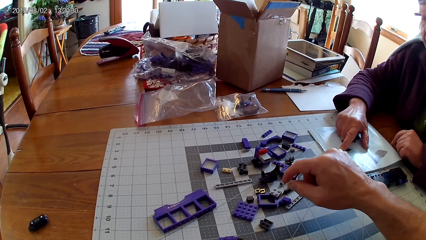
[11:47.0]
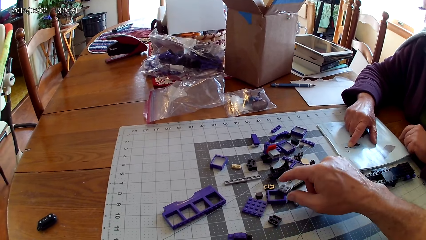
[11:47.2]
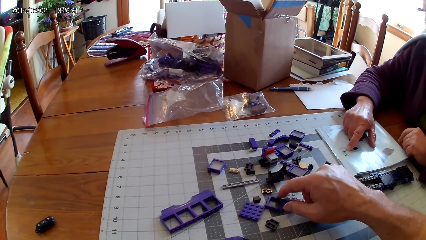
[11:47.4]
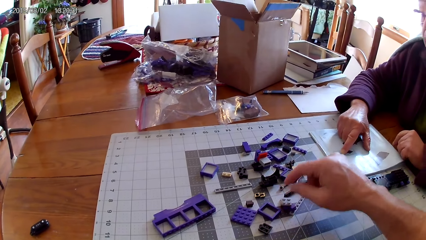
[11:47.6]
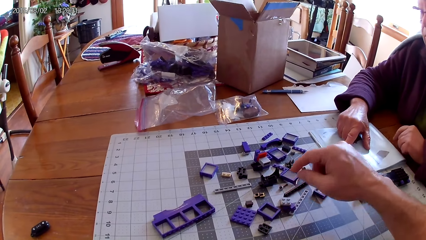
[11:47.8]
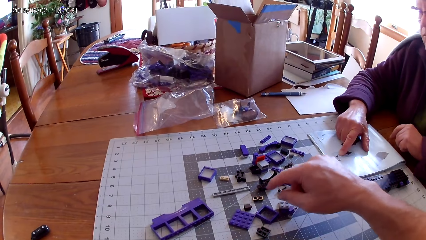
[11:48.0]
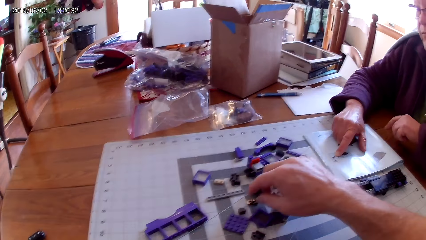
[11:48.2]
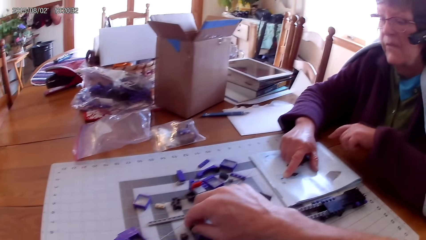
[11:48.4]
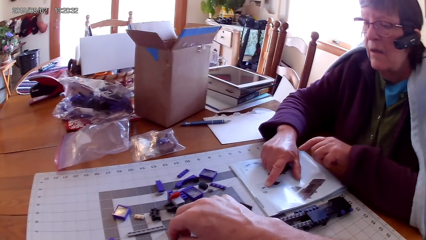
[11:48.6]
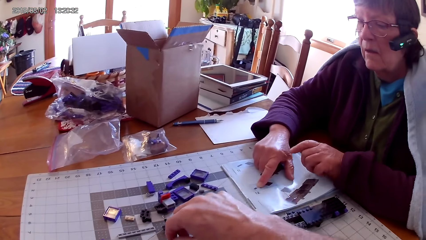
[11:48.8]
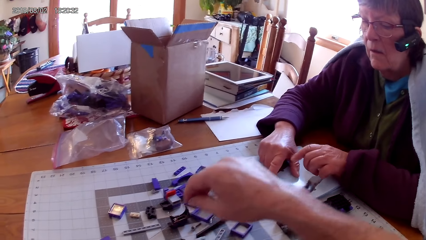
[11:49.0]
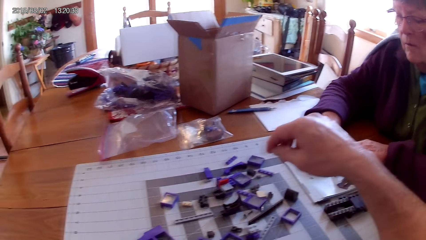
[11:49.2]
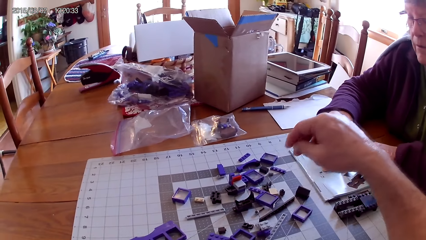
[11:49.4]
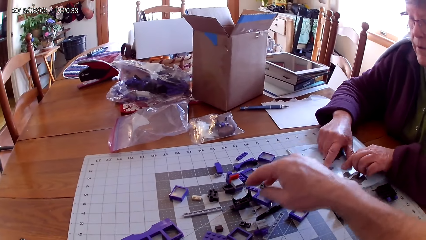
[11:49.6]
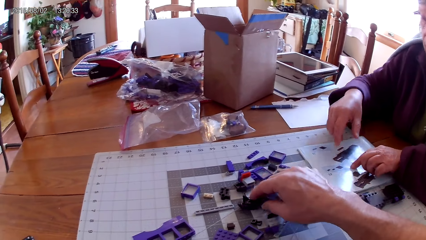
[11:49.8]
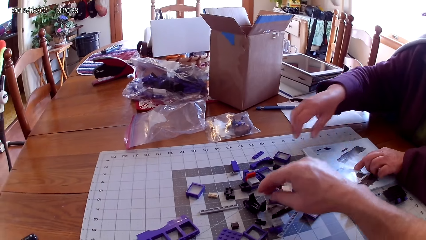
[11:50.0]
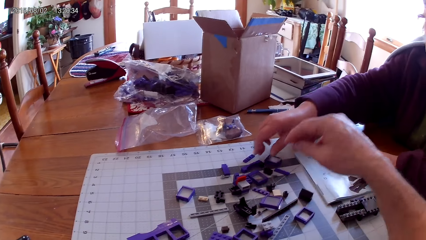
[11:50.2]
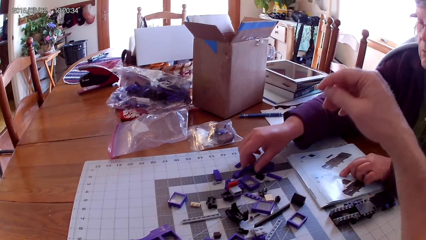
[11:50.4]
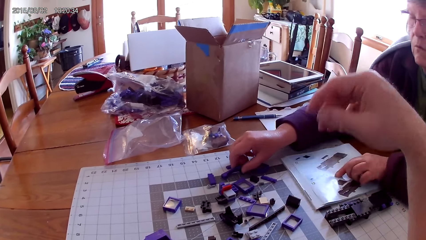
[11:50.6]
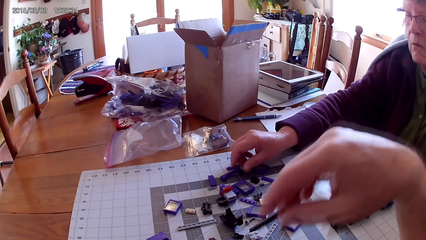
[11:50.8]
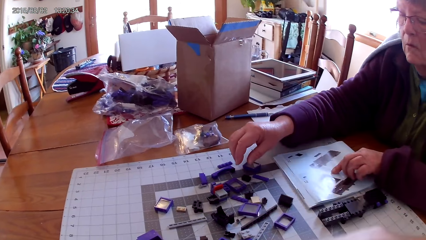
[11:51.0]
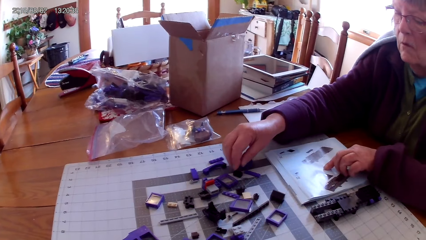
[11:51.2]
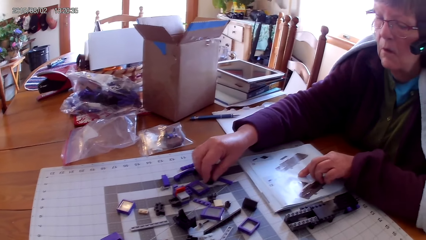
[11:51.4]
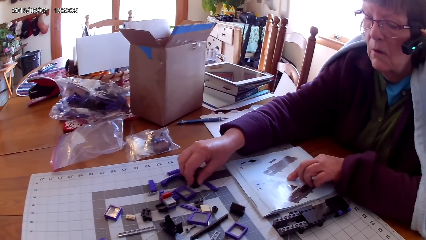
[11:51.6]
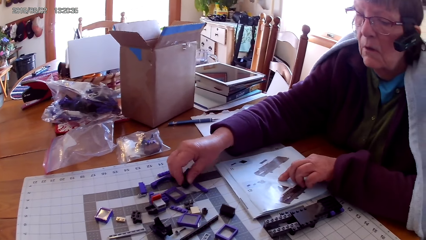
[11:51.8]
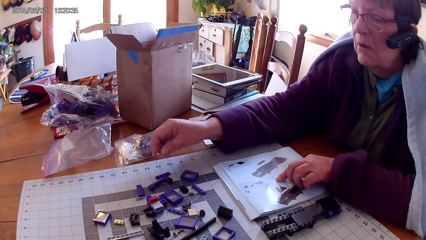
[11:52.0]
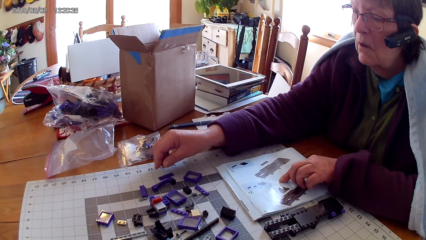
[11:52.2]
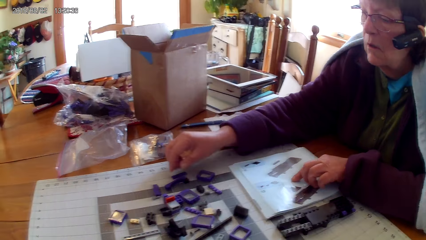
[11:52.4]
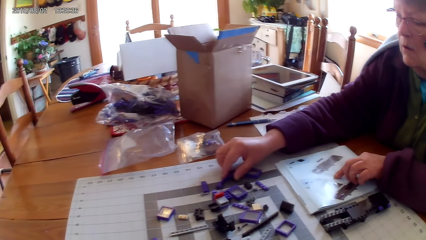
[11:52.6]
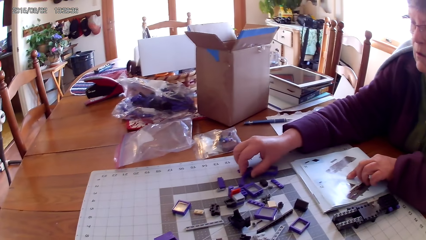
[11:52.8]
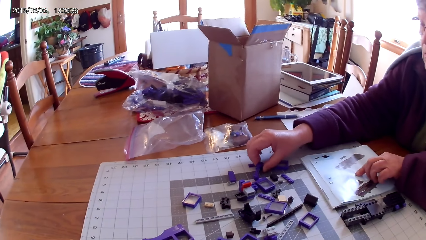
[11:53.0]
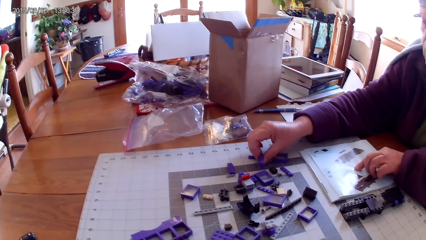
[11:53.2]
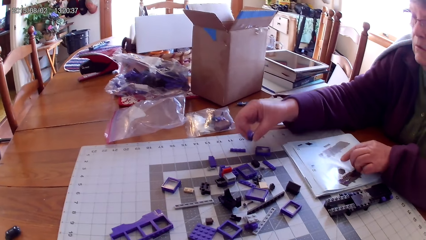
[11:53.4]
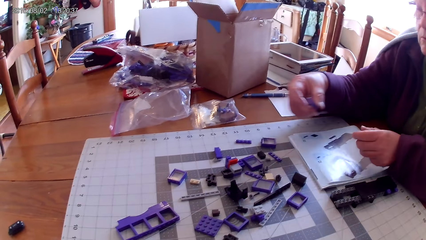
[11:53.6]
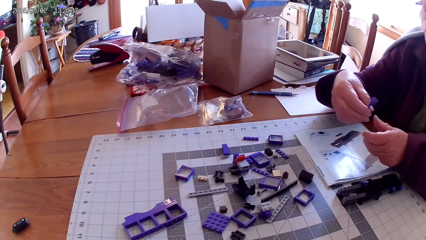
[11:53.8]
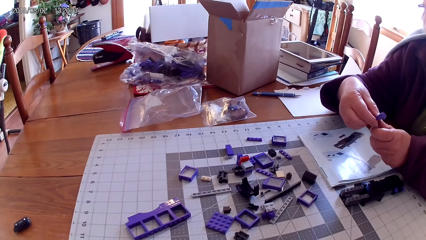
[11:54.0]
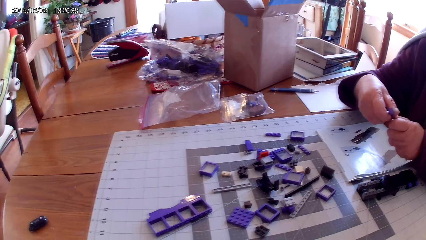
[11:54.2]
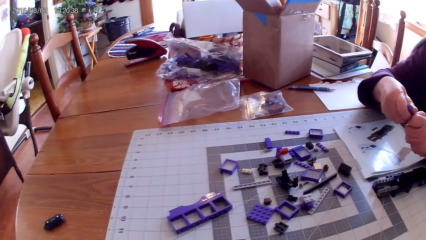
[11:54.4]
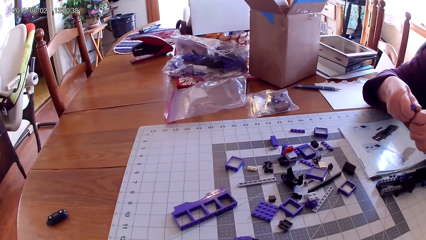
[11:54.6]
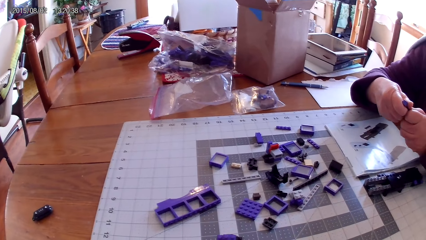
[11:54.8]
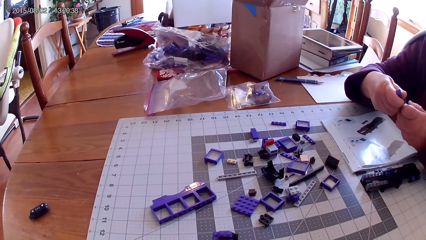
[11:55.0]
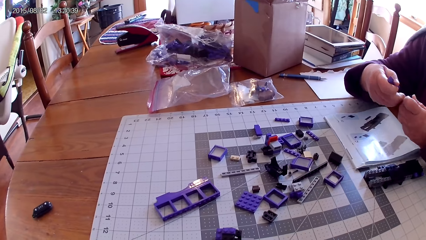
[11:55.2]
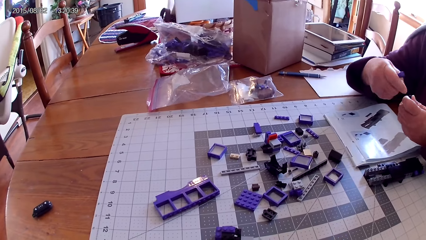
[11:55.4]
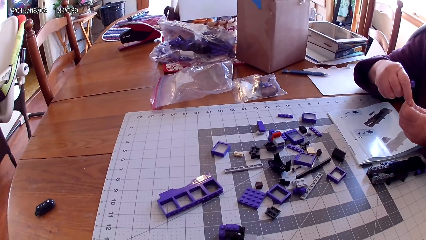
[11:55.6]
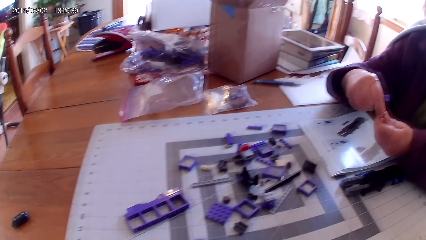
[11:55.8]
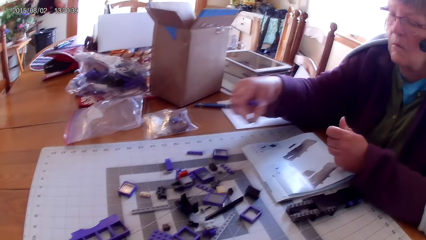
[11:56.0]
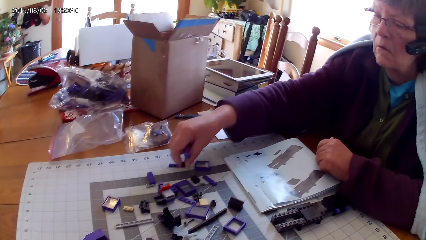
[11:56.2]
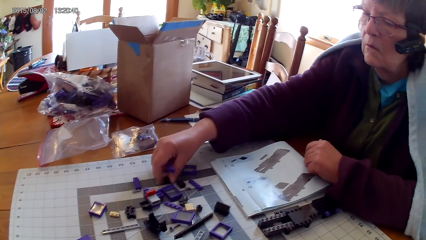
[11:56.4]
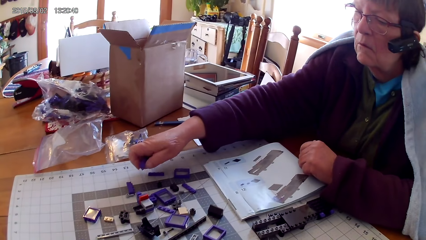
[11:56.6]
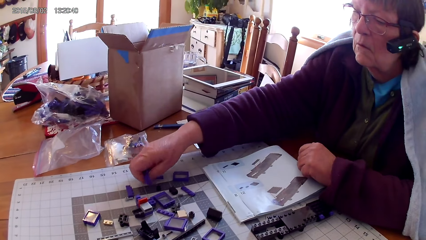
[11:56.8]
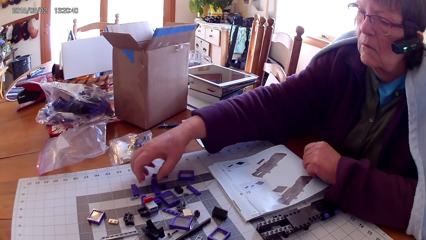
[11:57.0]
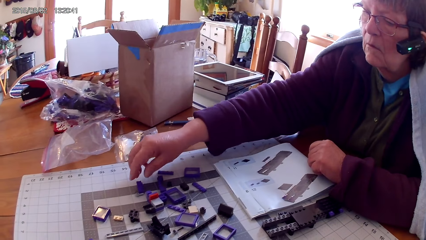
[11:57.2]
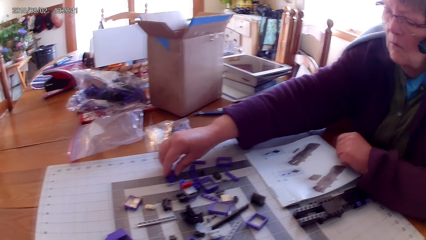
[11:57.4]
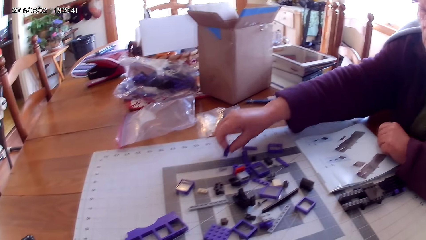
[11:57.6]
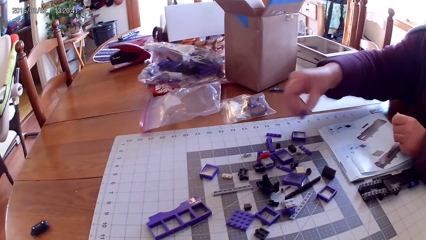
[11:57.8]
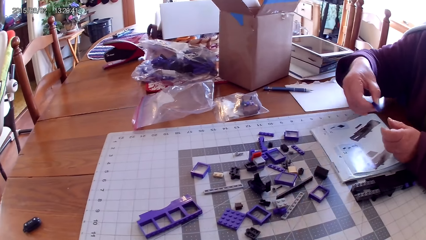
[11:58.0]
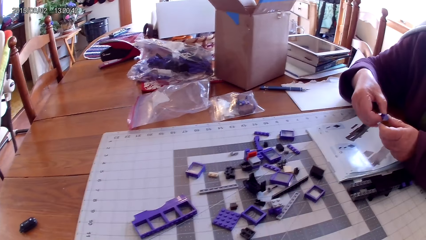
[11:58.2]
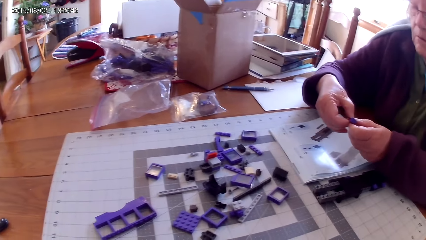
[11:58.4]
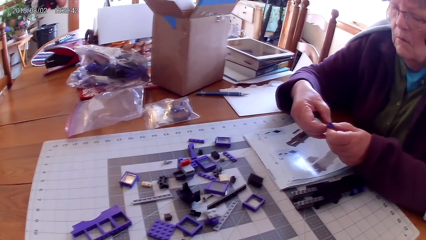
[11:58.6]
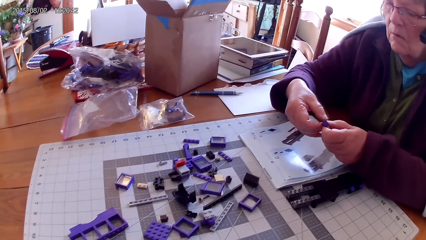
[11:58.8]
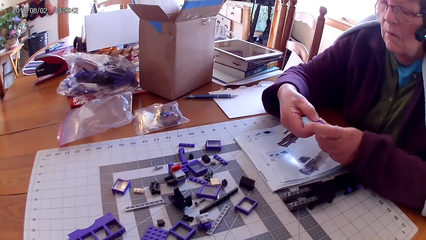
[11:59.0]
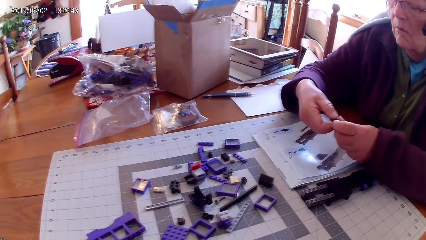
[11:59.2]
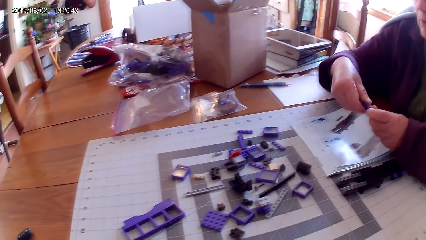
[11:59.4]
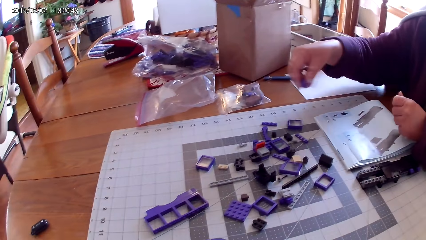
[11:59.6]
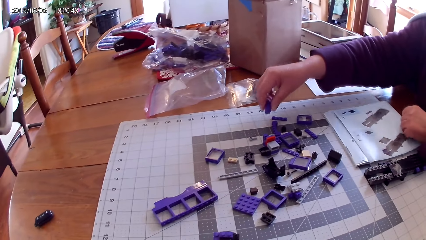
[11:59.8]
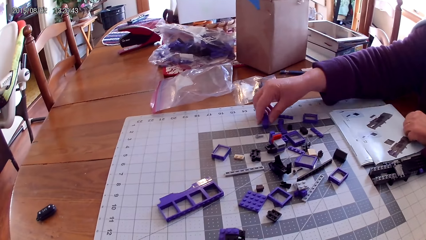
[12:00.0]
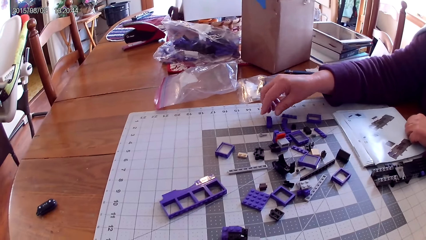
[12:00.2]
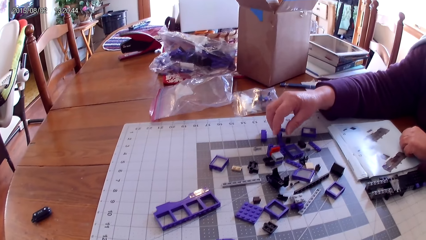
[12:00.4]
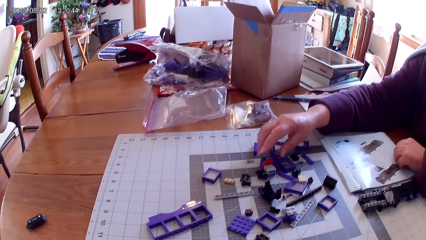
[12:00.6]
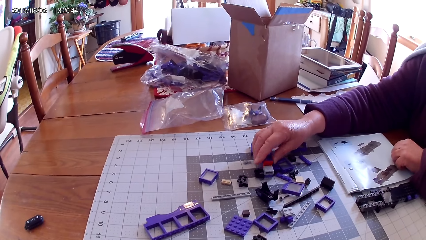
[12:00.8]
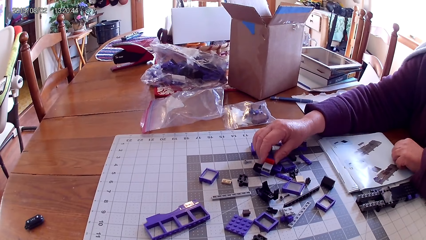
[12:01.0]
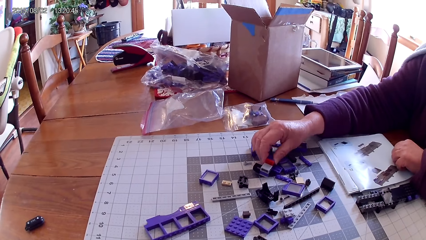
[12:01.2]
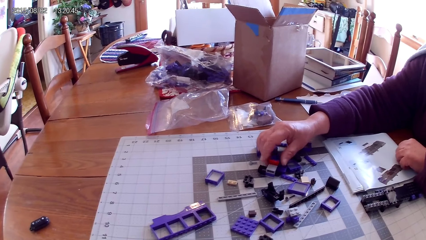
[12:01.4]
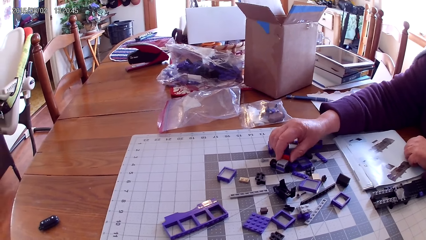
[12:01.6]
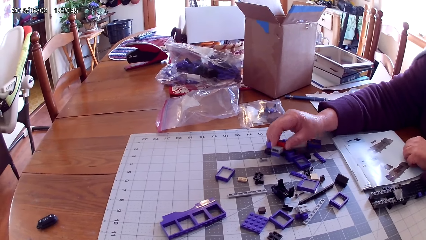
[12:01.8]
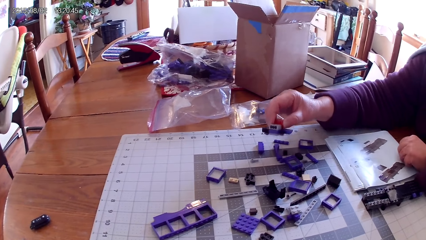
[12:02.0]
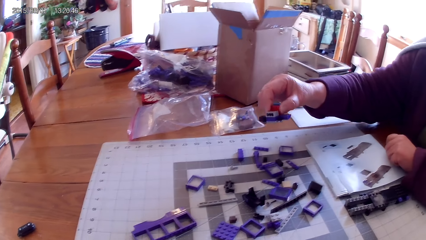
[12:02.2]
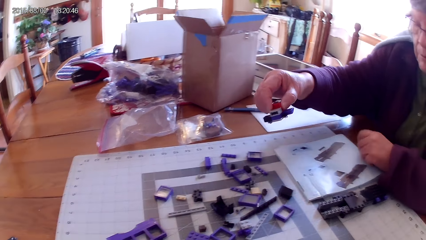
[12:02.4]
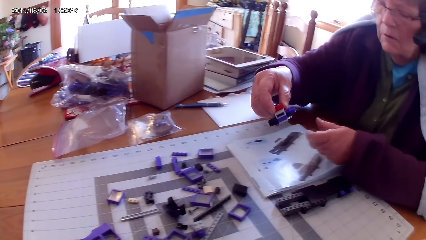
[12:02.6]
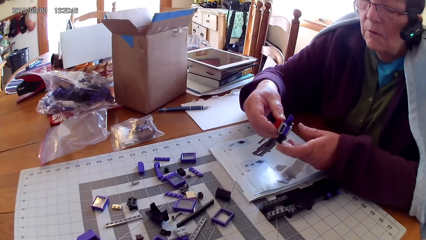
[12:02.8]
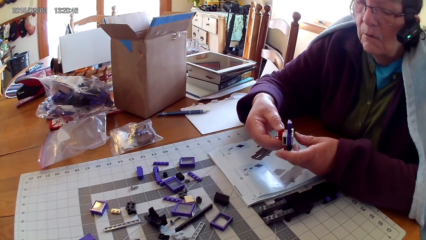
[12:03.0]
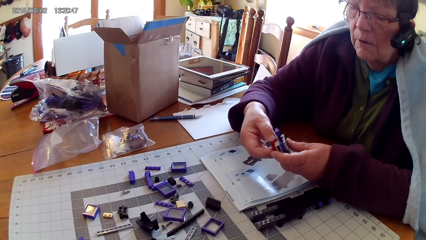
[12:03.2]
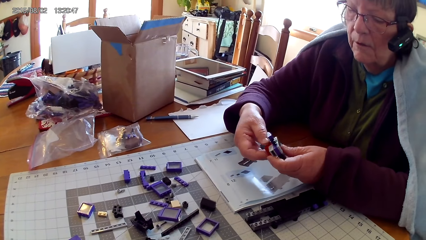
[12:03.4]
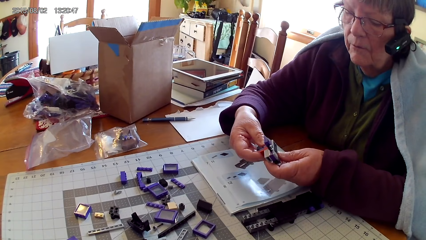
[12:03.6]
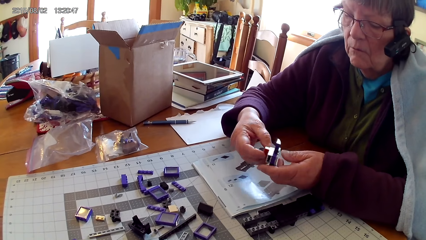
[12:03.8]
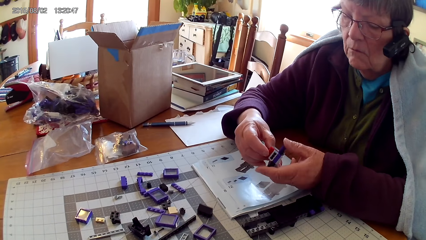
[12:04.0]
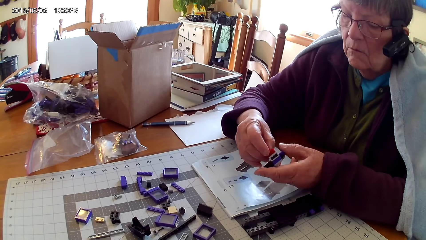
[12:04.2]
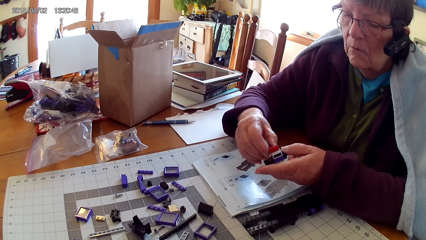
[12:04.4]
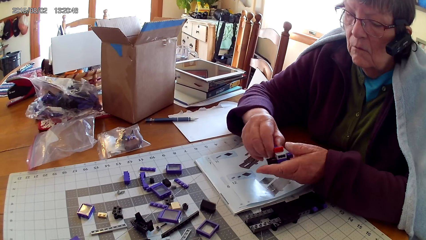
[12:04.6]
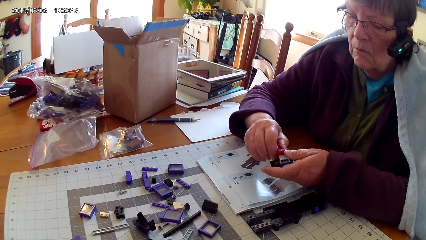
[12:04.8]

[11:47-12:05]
The camera wearer holds a plastic. They arrange spare parts on the table. A woman arranges spare parts. The woman holds a plastic. The camera wearer raises the hand and lowers the hand. The woman arranges spare parts on the table. The woman takes a spare part or plastic and loosens the spare part. The woman puts spare parts on the table. The woman takes another spare part and loosens the spare part. The woman puts the spare part on the table. The woman takes another spare part and holds the spare part with both hands.
